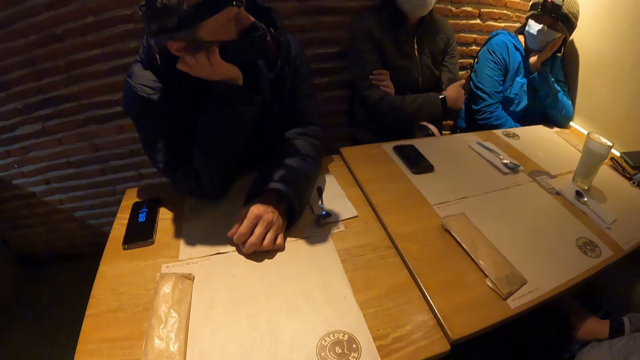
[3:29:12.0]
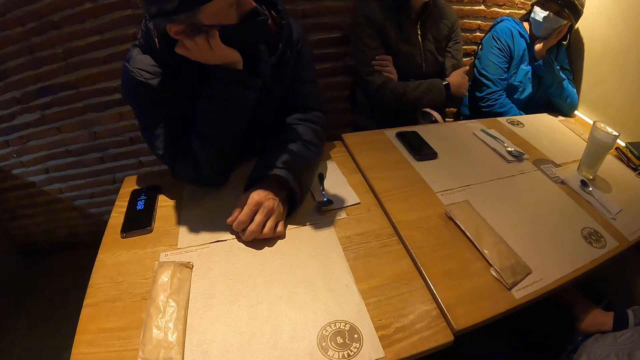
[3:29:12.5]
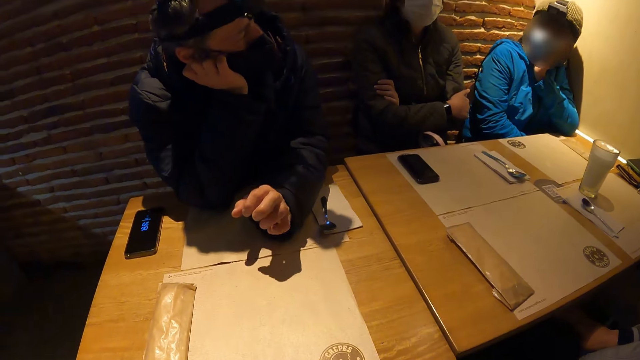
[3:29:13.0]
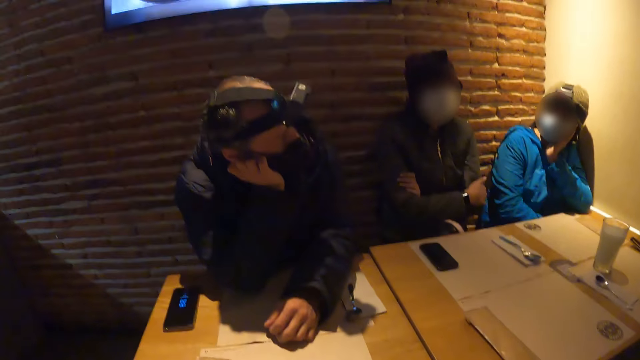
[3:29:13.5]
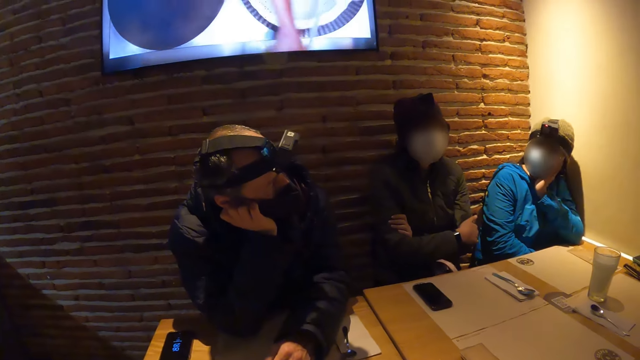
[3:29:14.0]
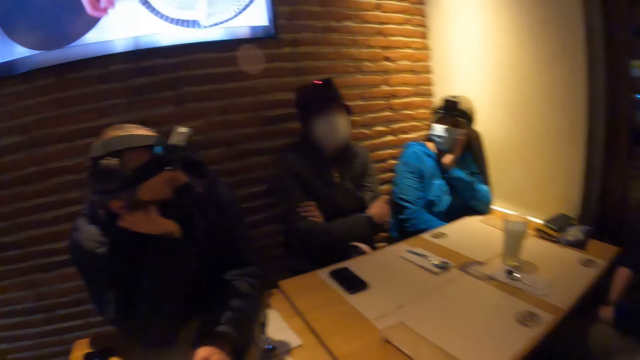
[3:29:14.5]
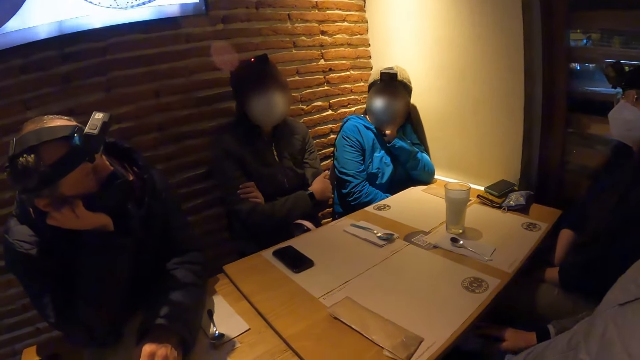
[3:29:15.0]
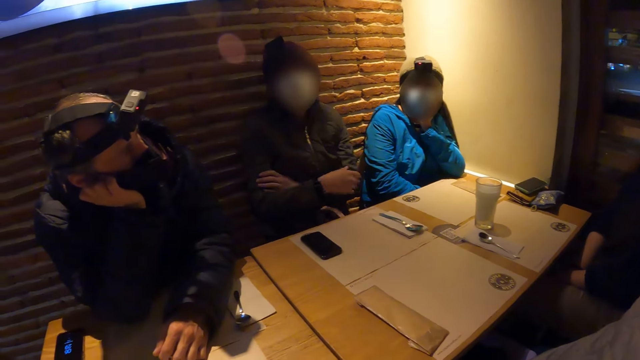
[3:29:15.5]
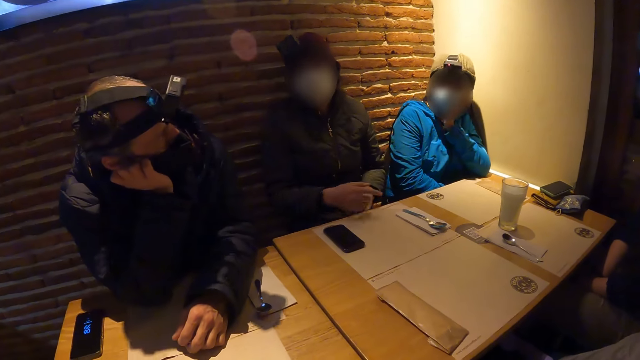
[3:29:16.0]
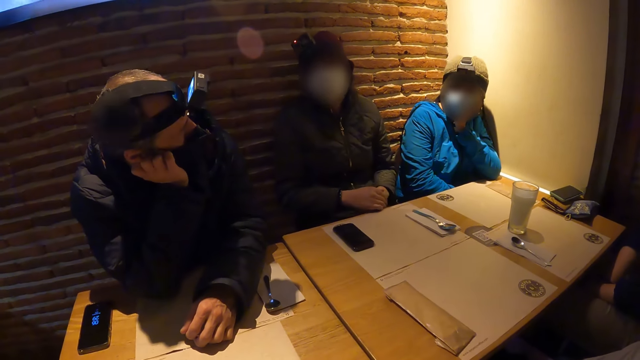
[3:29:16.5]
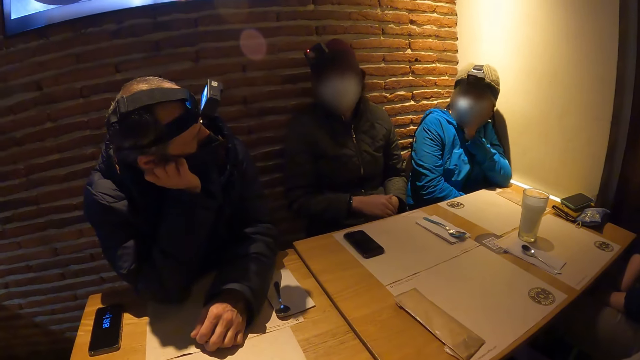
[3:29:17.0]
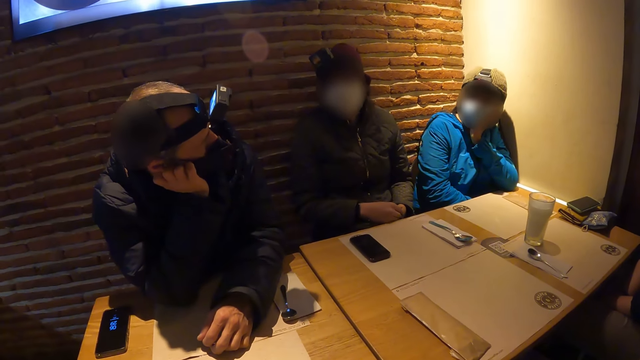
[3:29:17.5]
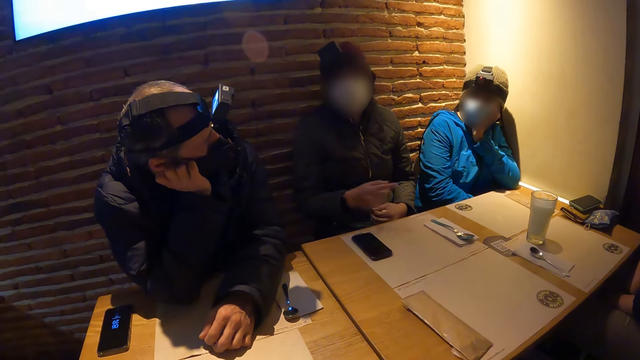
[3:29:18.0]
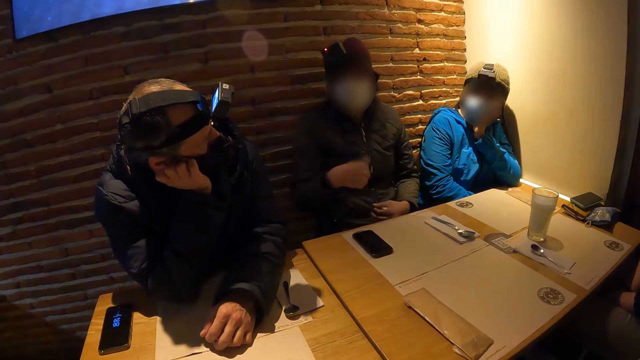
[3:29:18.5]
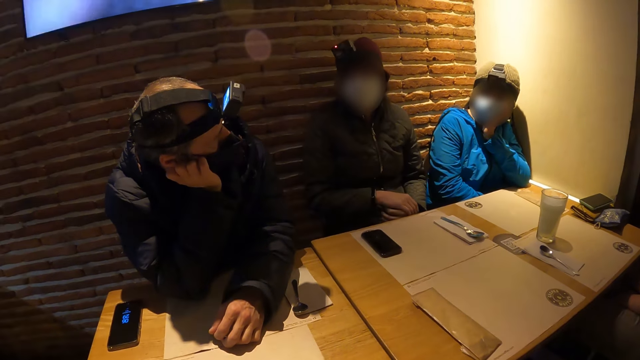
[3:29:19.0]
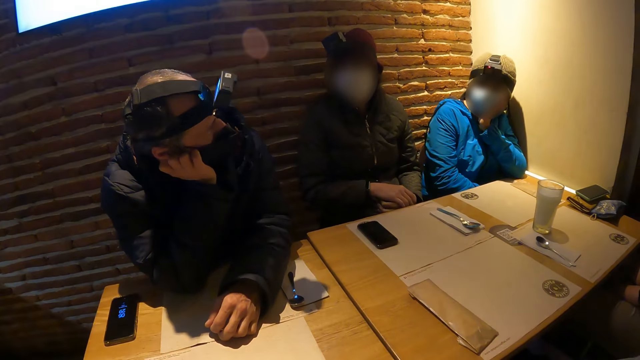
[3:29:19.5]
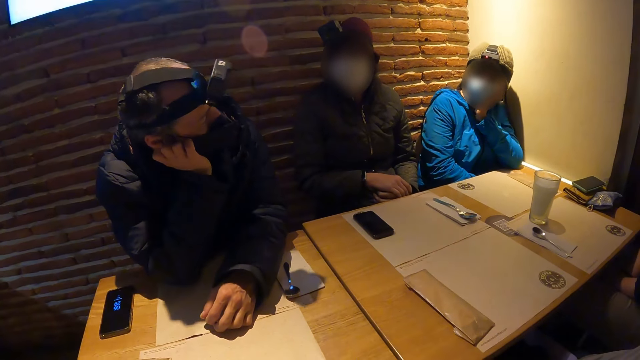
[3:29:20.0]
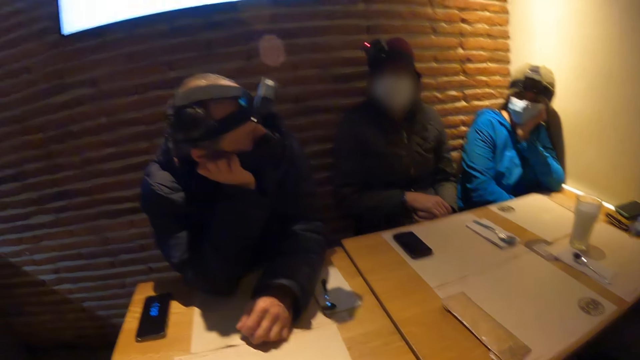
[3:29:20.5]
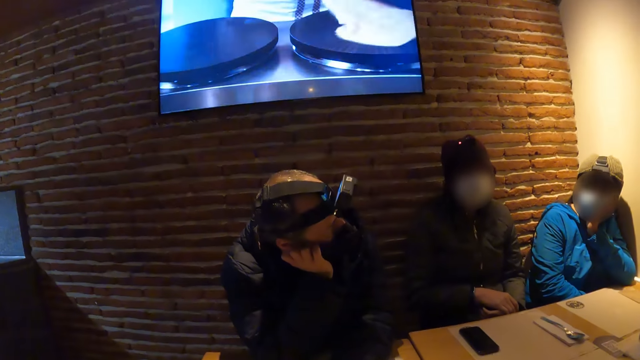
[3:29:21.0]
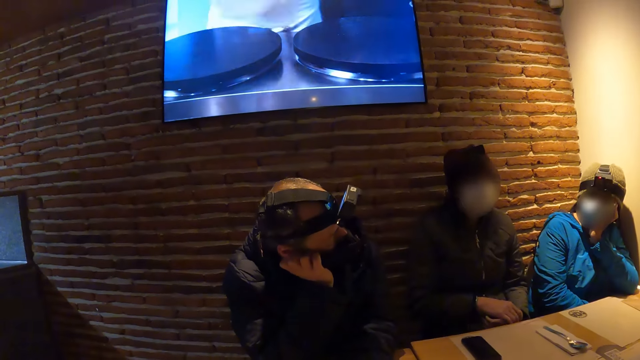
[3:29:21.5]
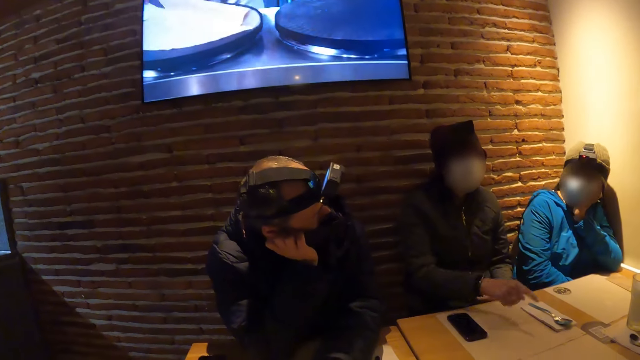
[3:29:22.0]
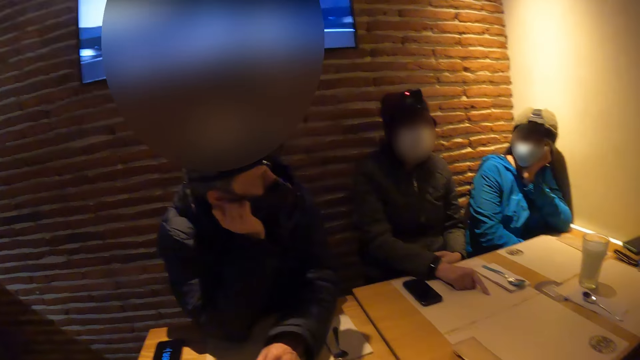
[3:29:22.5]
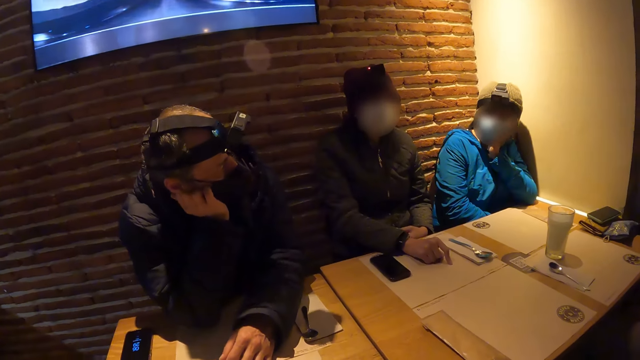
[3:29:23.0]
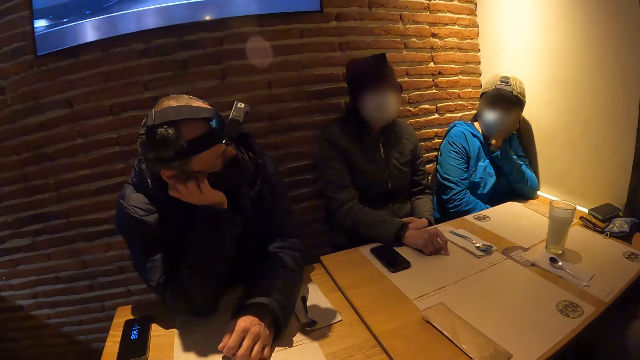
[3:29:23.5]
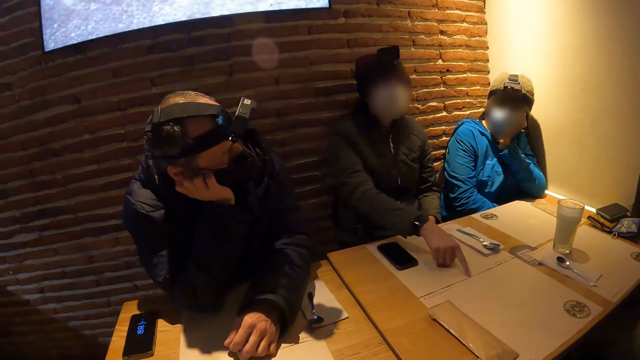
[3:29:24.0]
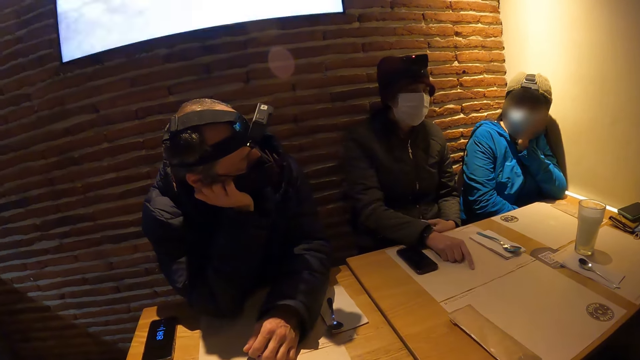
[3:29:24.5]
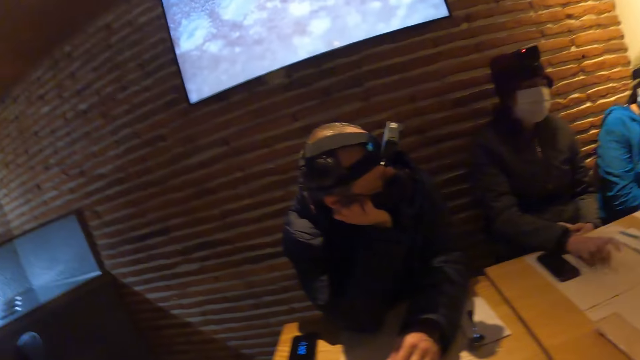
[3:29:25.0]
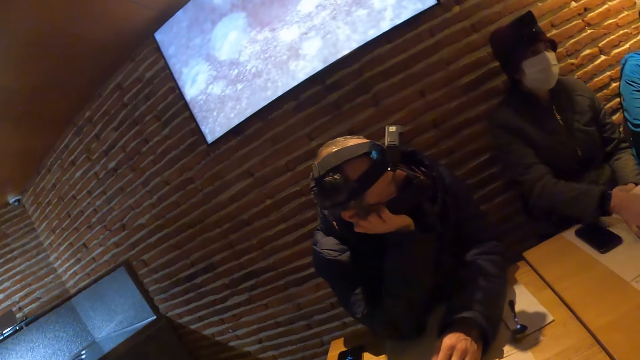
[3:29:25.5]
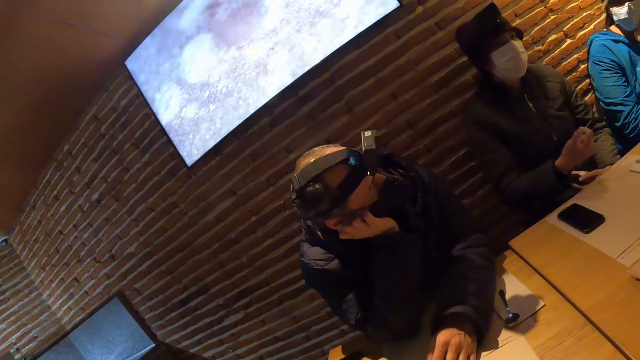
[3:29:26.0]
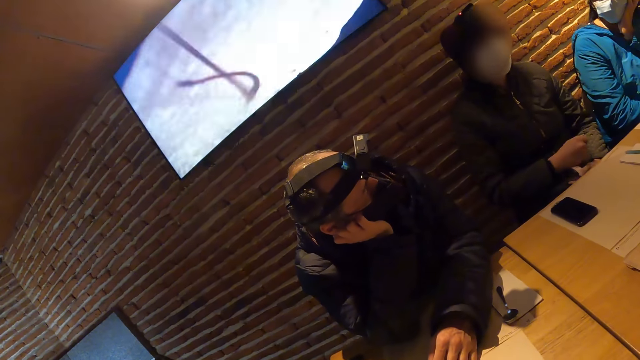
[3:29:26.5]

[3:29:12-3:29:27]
A person taps on the table. Another person gestures. The first person shakes their head. The camera wearer watches the television. The other person gestures.

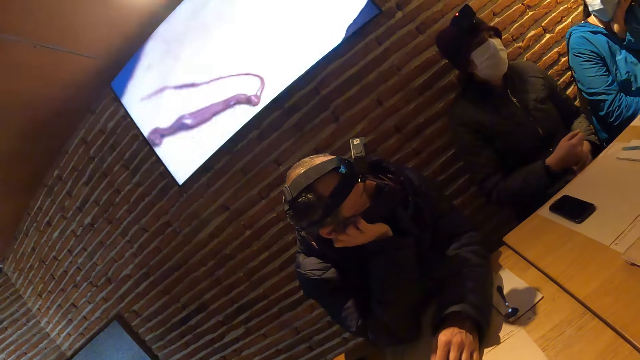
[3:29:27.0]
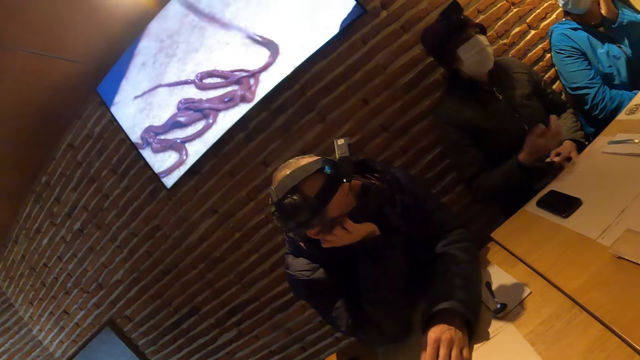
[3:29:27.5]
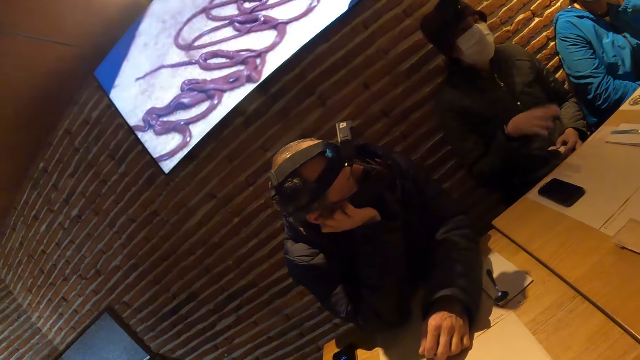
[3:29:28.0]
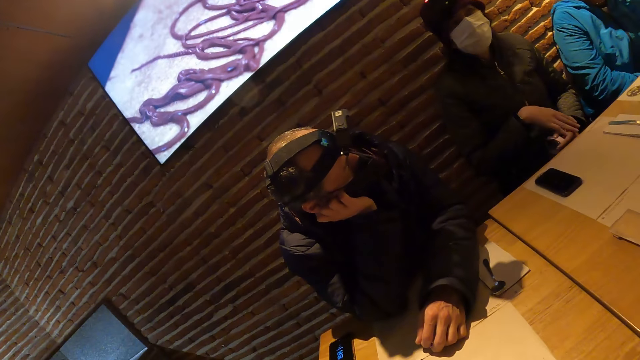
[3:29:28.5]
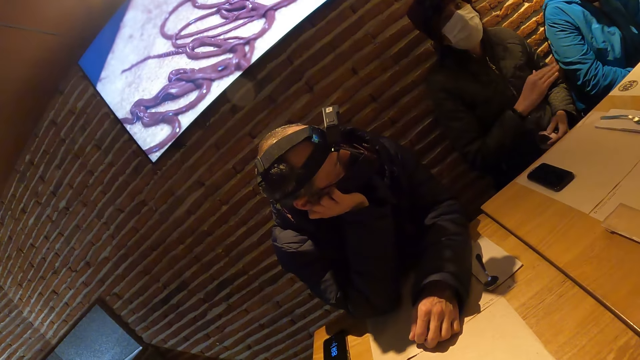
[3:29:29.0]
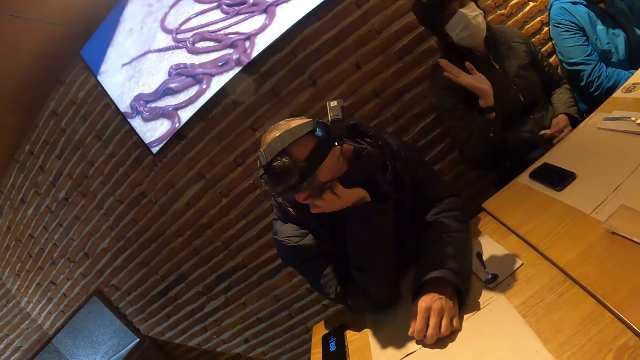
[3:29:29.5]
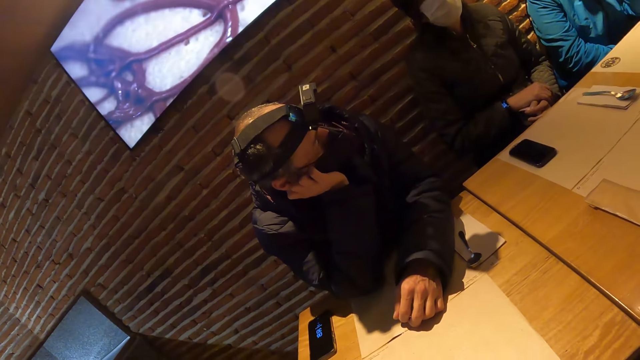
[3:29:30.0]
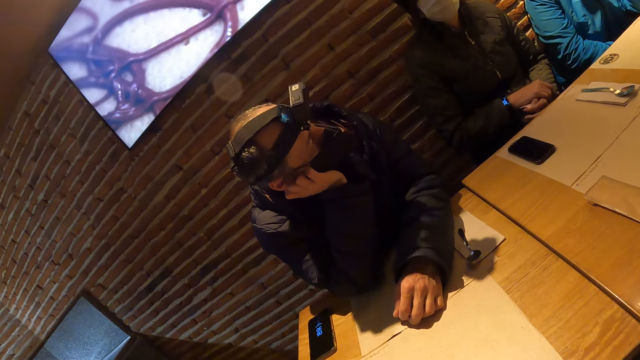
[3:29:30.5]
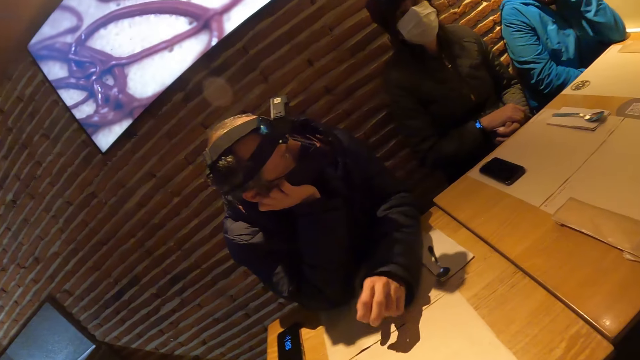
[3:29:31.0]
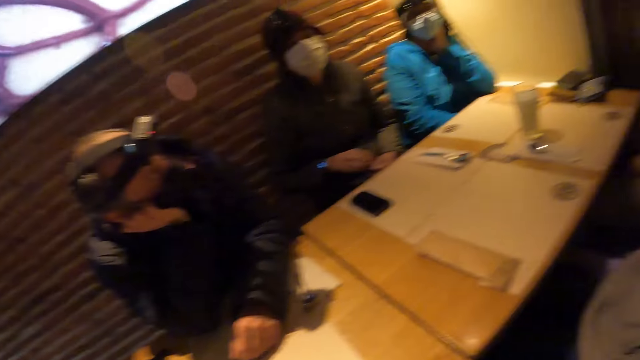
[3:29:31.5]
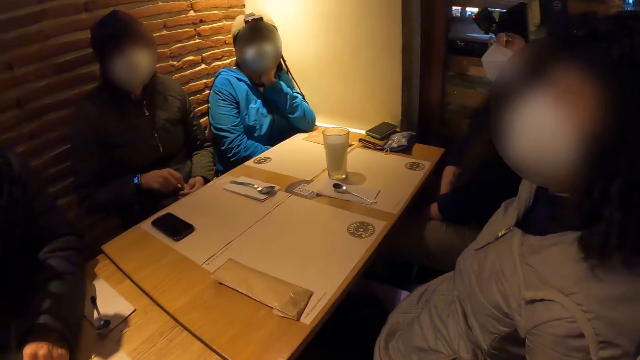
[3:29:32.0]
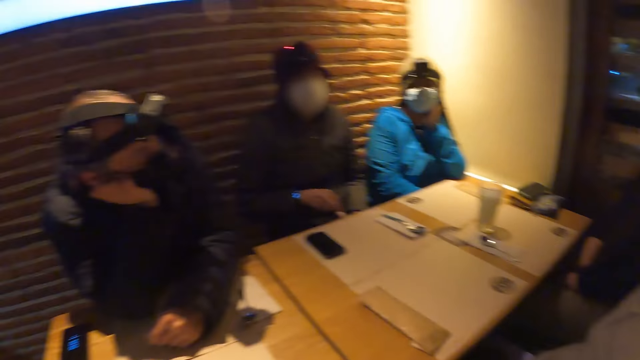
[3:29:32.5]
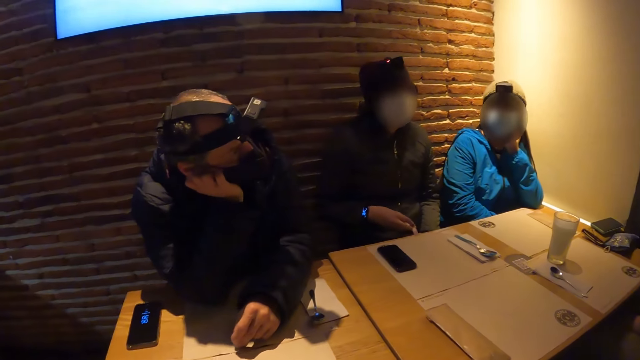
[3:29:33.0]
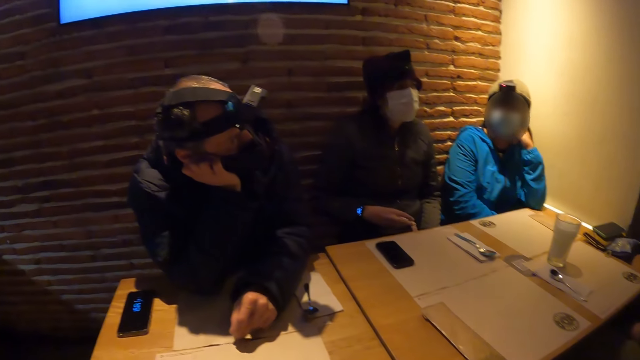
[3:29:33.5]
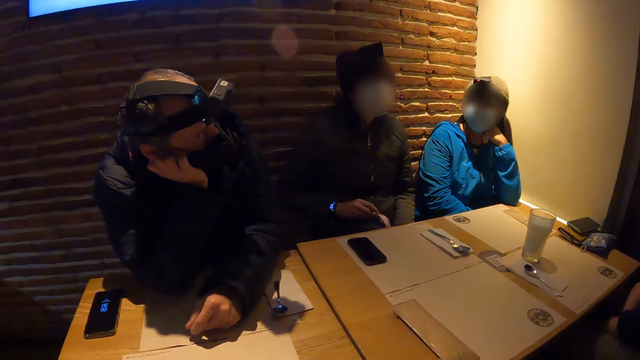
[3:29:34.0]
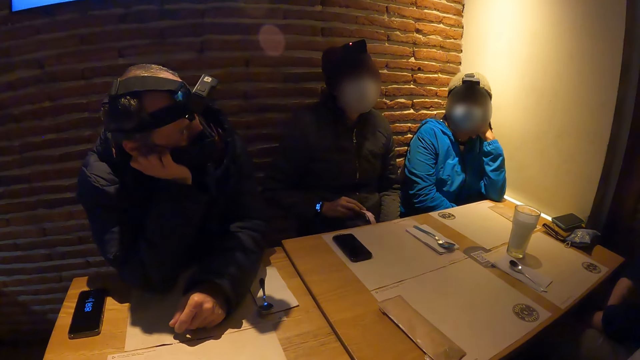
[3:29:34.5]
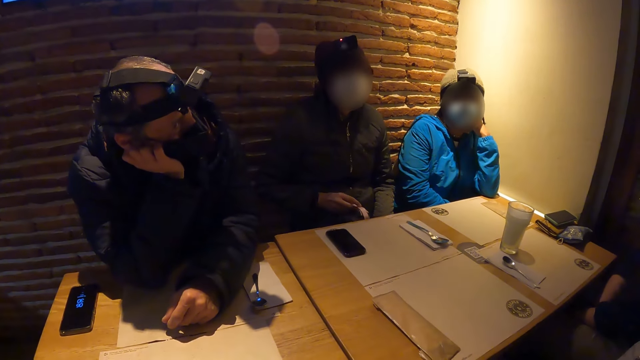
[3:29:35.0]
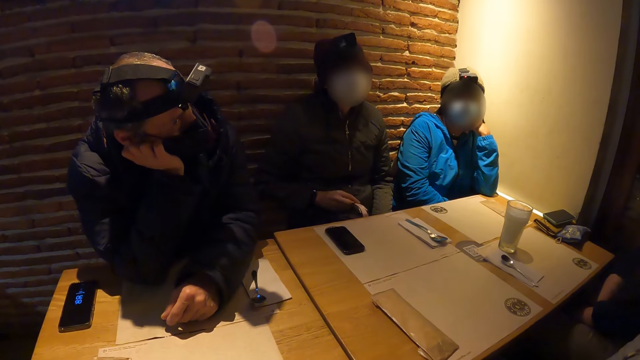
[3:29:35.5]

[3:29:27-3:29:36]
A woman converses with a man and the other women. The camera wearer looks around.
